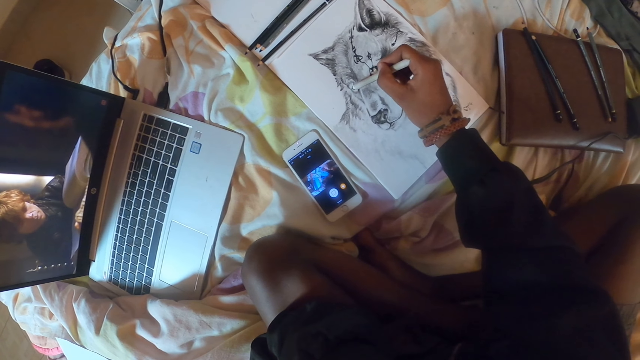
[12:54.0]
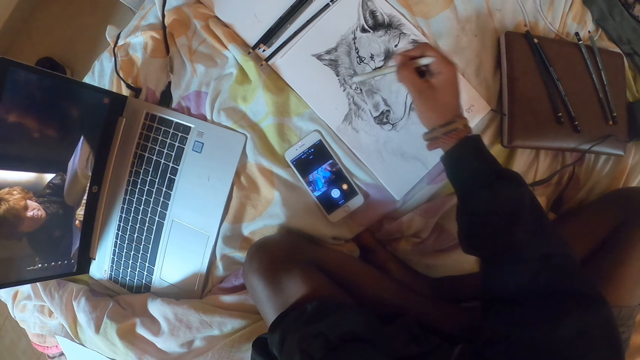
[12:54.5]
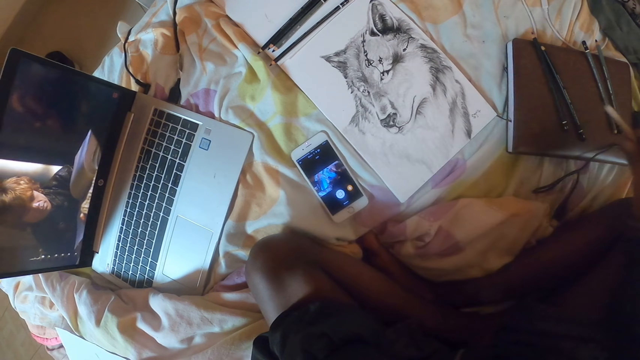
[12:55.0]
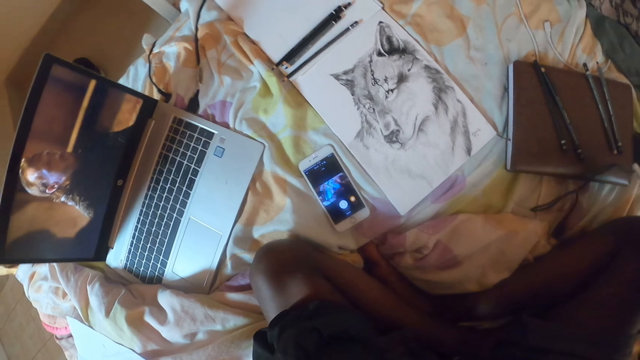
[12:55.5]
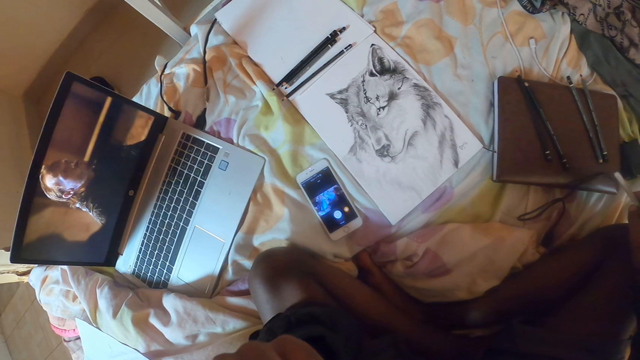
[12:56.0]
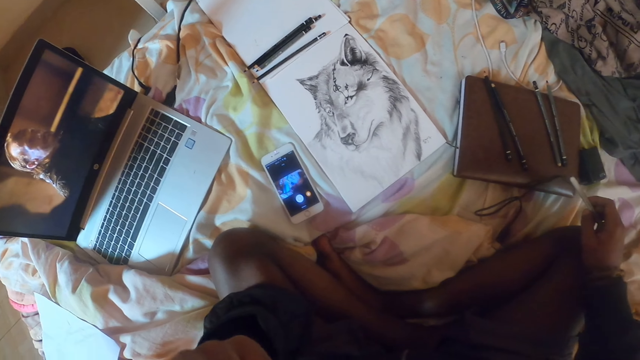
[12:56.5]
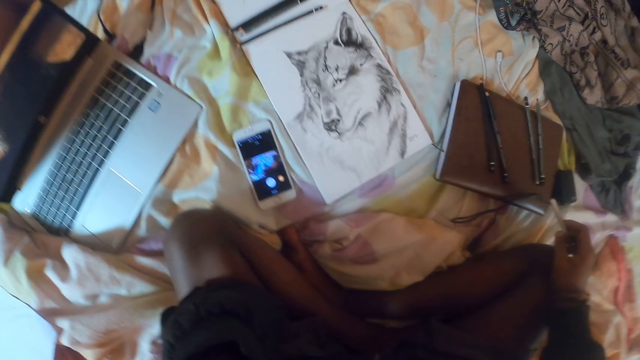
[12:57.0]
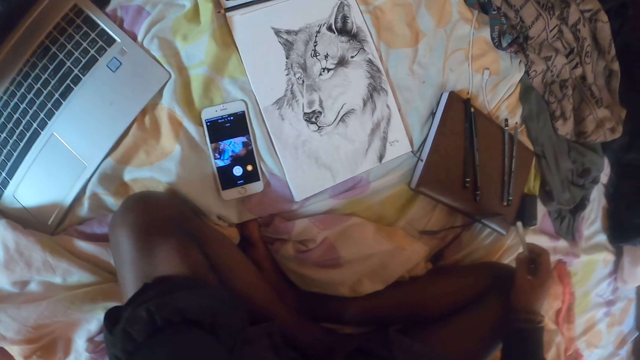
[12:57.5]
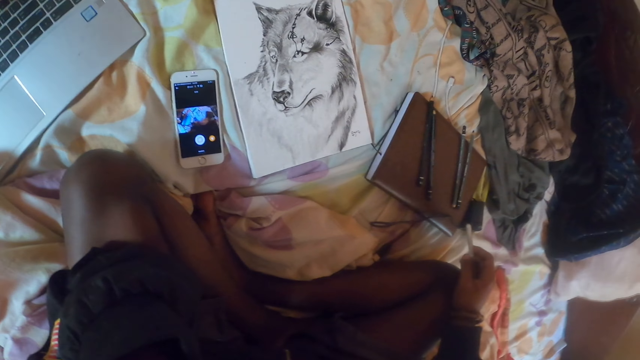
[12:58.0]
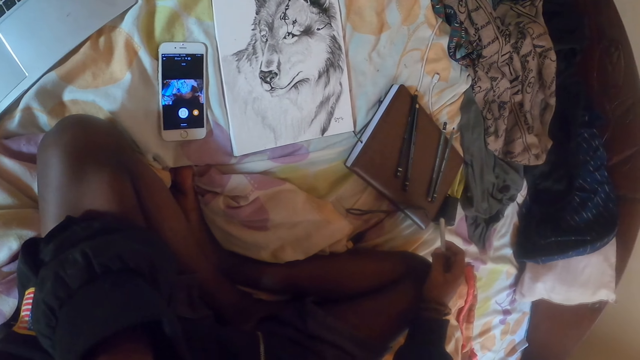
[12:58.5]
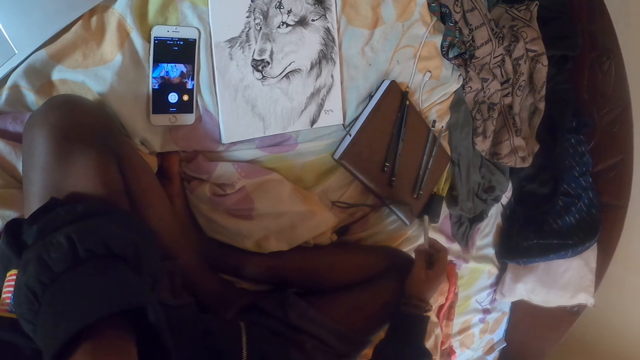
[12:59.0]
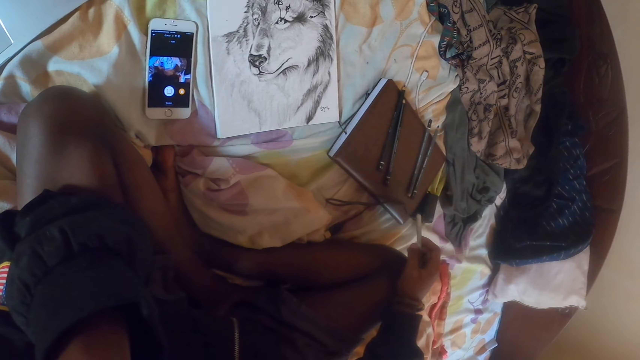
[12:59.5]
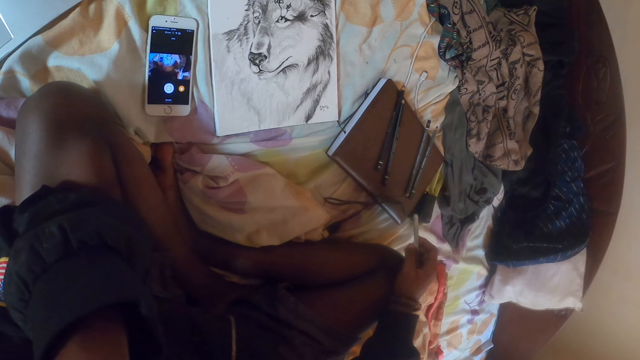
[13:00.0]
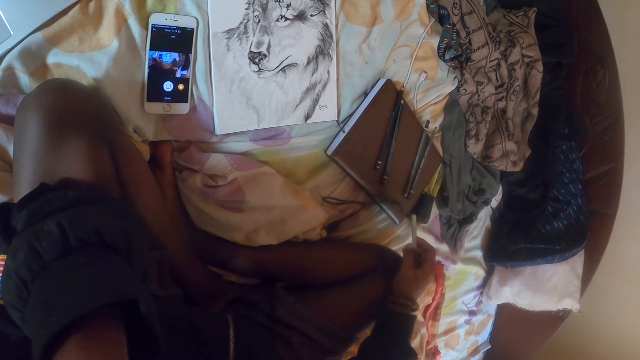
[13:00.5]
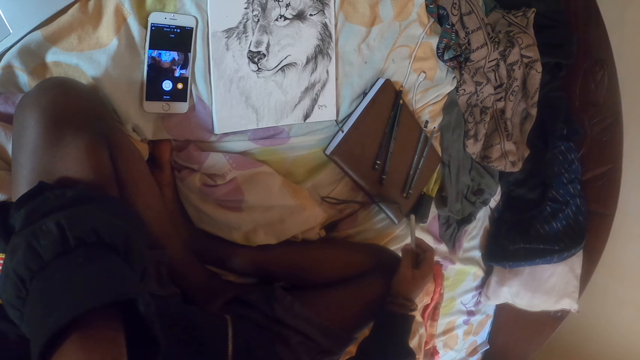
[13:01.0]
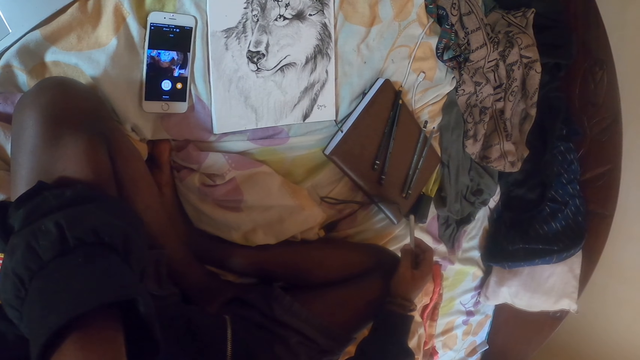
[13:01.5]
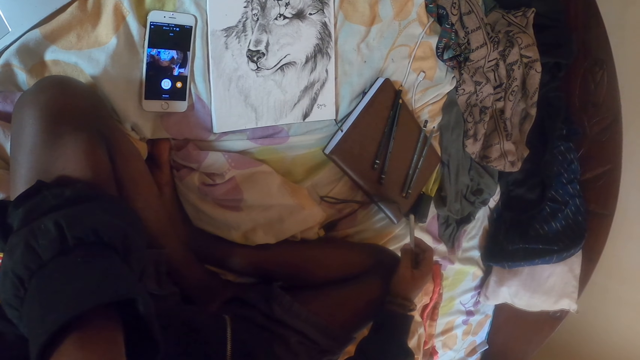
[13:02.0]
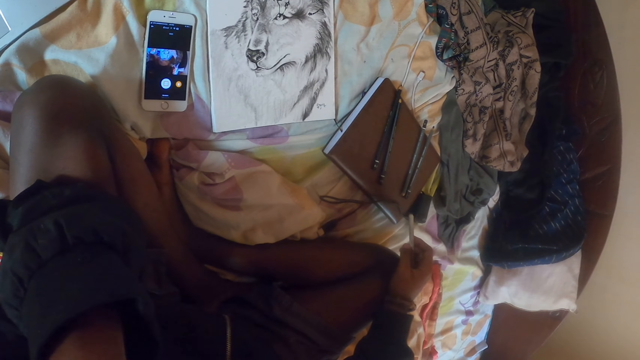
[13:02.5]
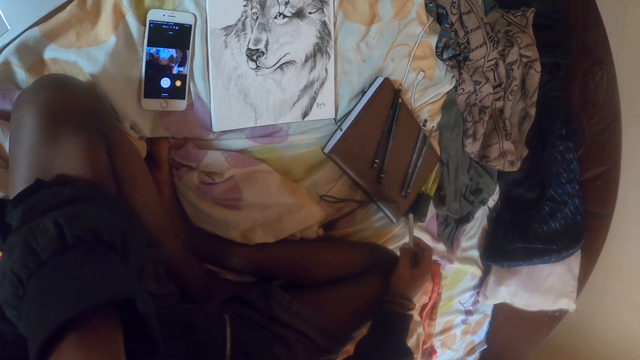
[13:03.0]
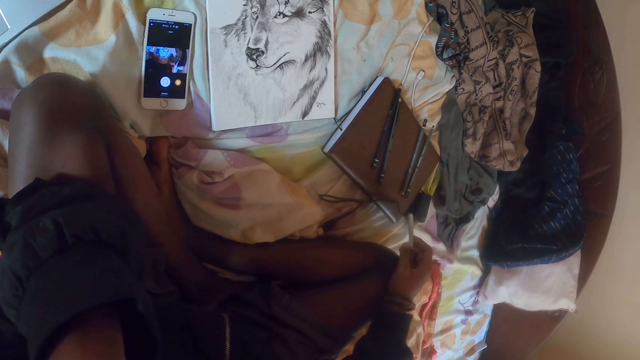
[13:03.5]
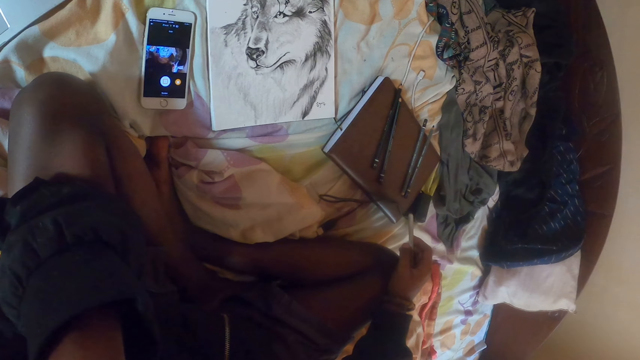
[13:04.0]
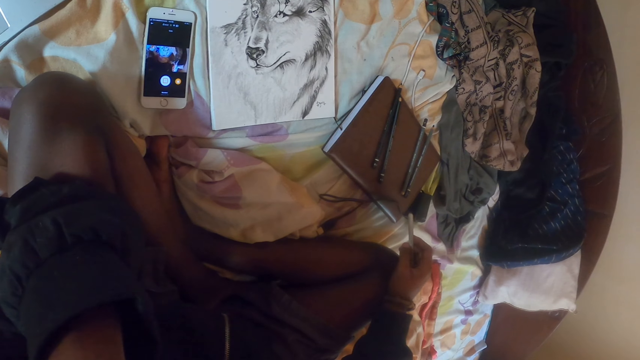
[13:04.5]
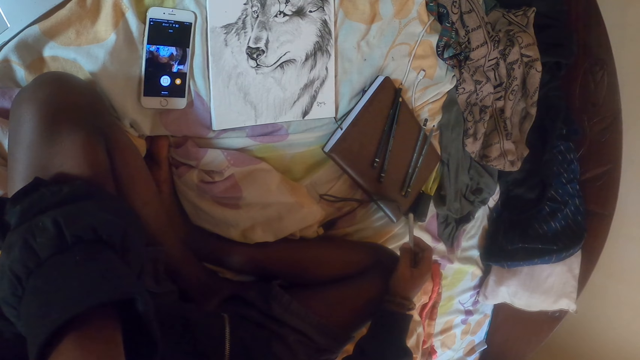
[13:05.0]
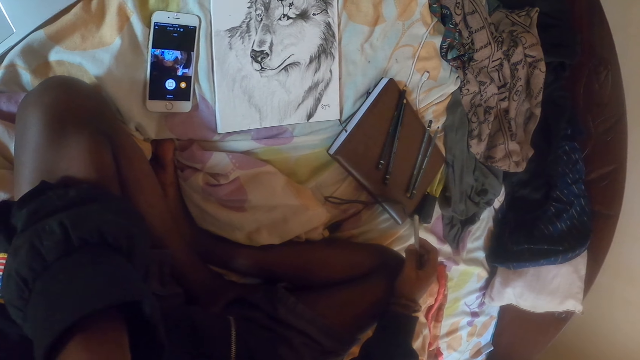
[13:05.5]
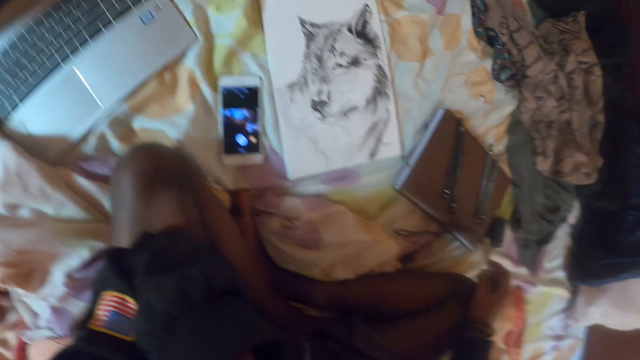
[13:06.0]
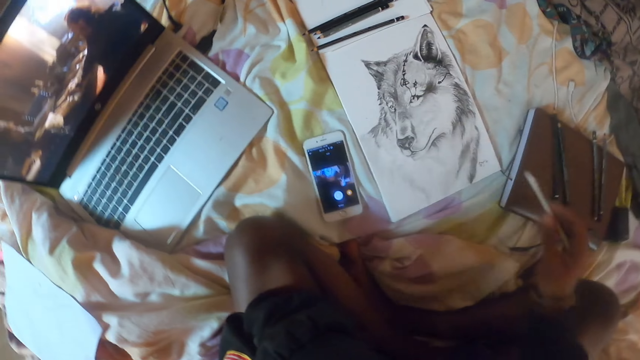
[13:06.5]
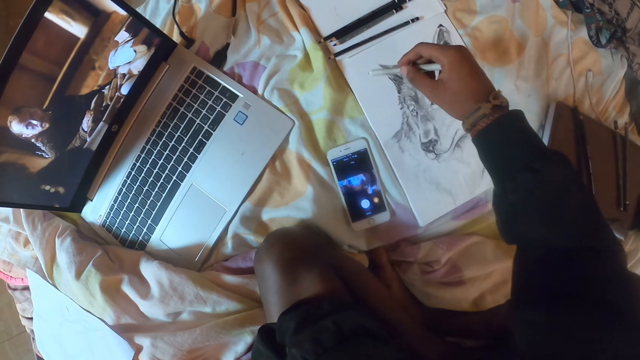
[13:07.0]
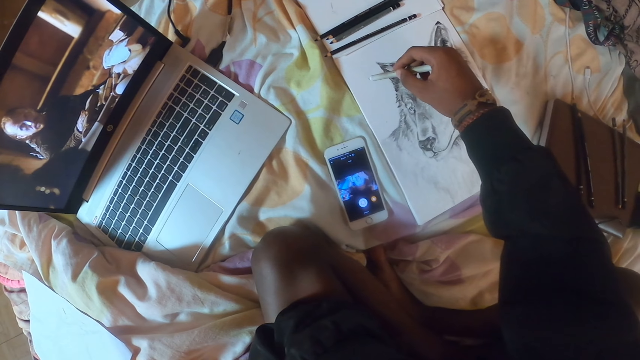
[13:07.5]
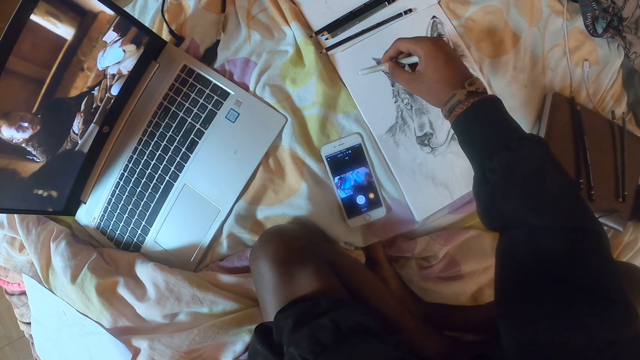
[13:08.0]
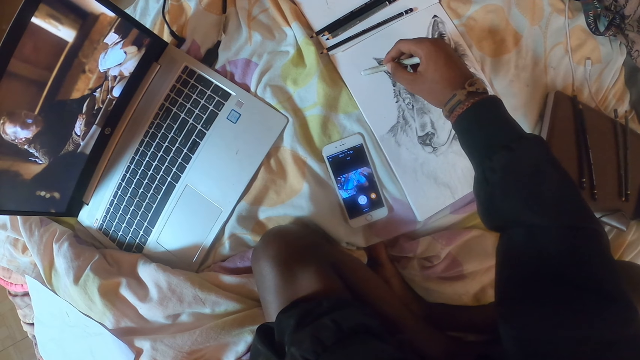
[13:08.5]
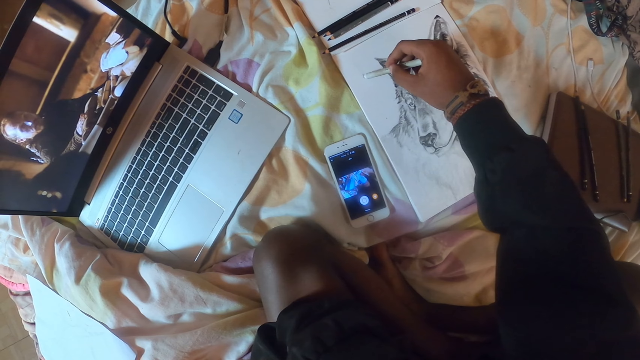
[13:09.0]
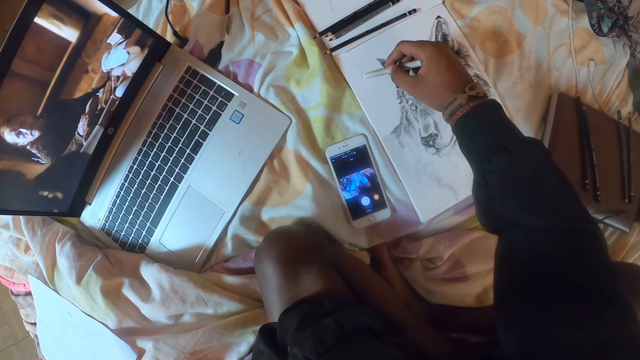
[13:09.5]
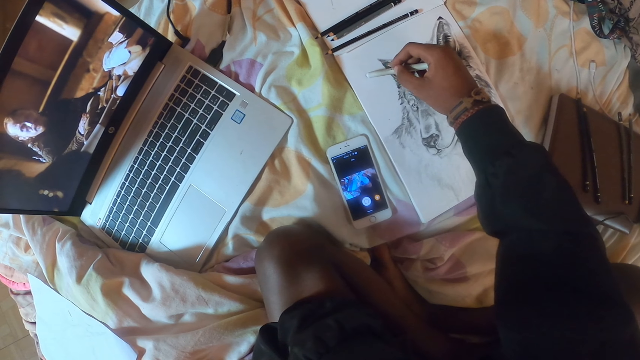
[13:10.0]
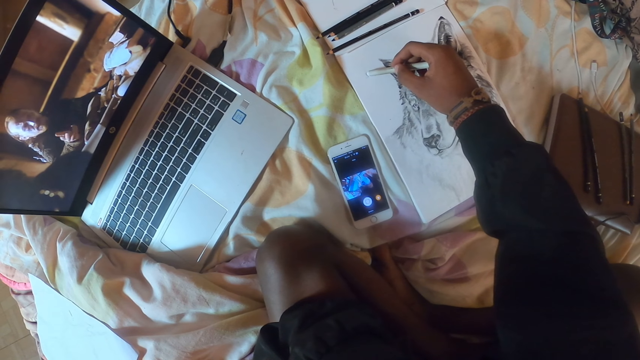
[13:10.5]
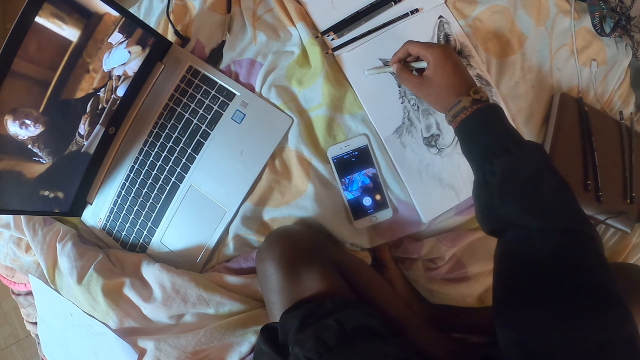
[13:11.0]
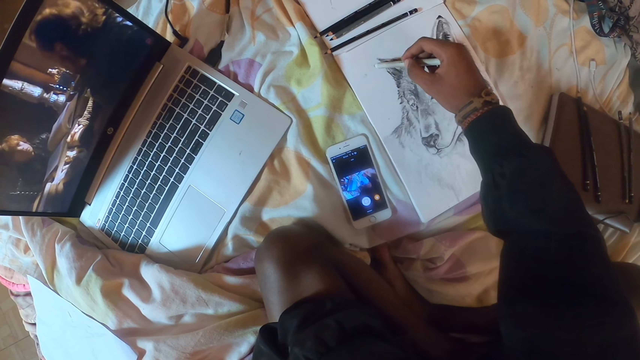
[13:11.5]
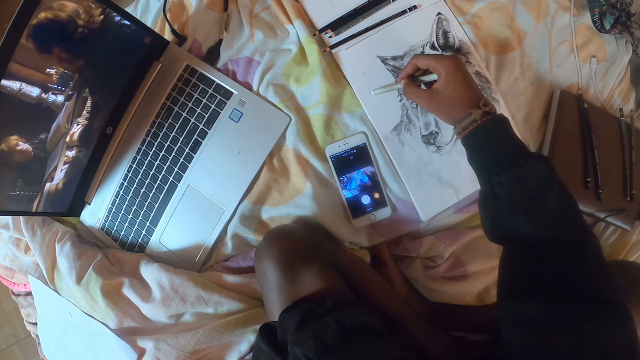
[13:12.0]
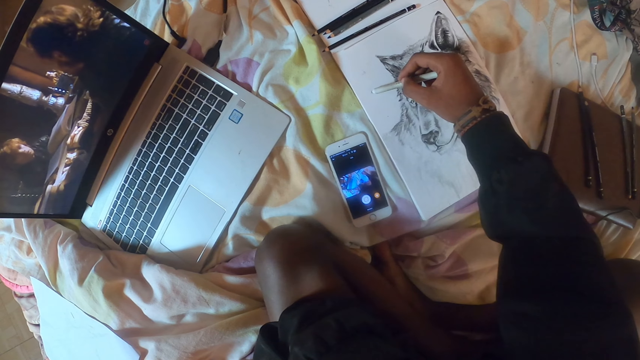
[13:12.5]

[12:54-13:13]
The camera wearer holds a pencil. They touch the face. They draw a paper with the pencil on the book.

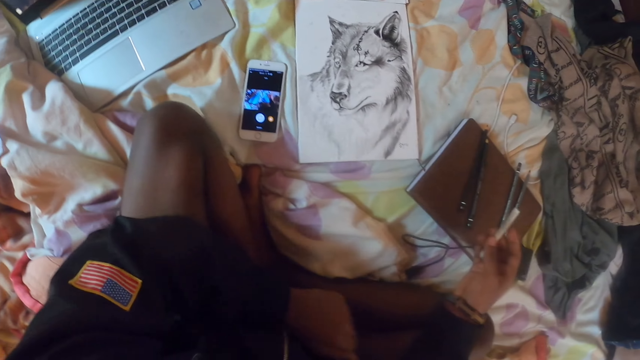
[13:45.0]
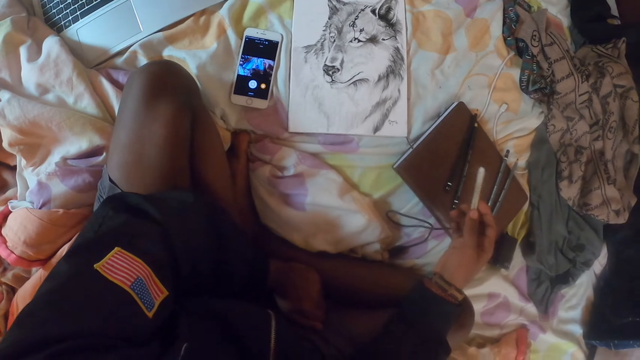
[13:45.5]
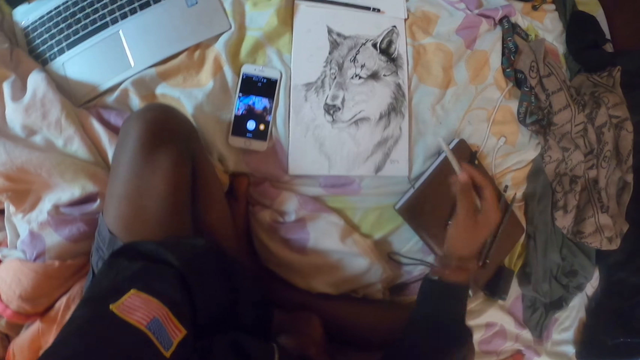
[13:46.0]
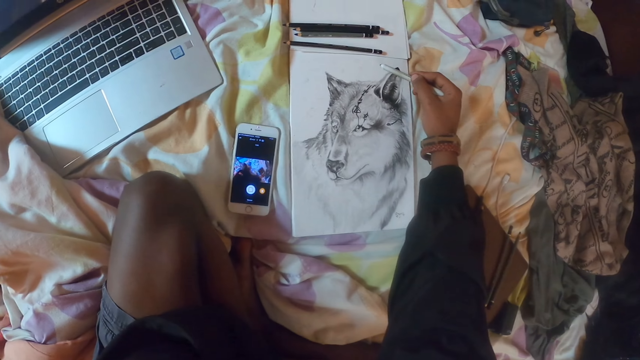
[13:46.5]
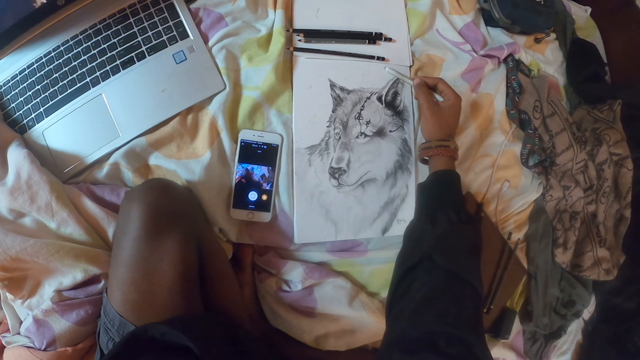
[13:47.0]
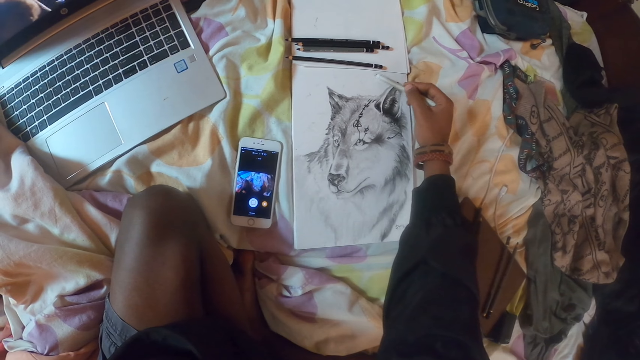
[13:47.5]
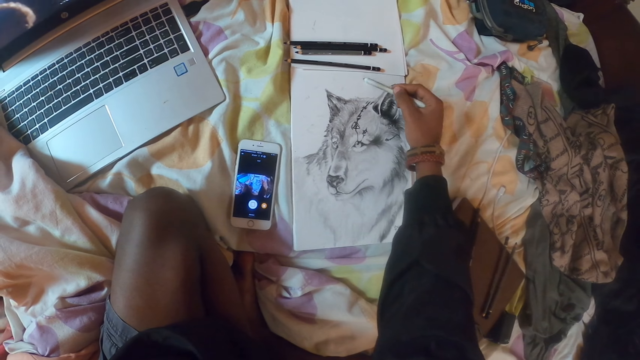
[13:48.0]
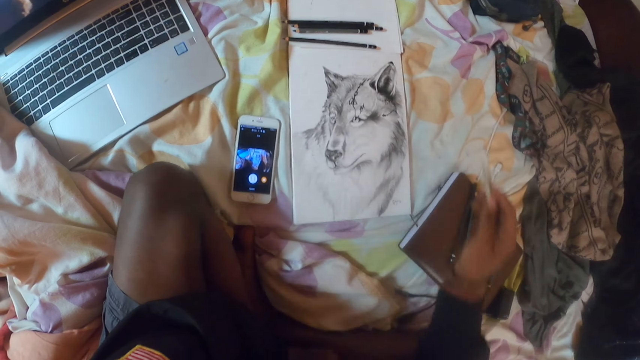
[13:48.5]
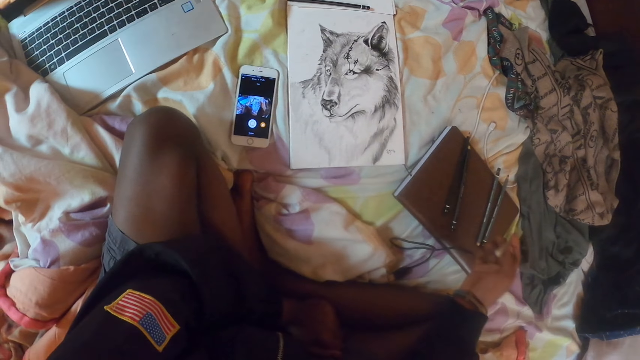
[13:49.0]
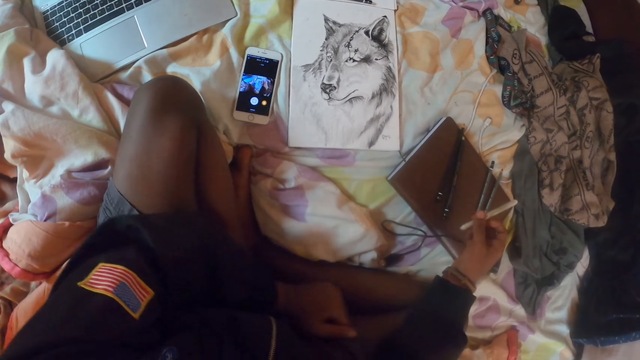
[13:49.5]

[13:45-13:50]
The camera wearer paints the wall art. They look around.
